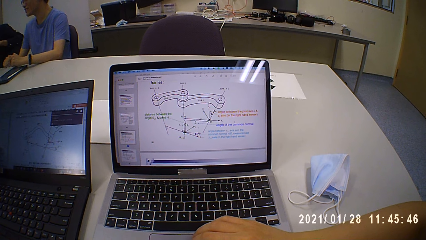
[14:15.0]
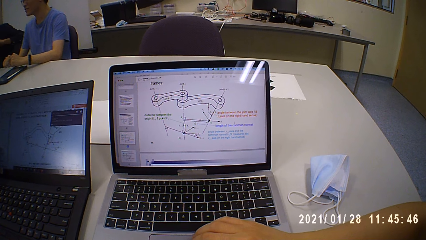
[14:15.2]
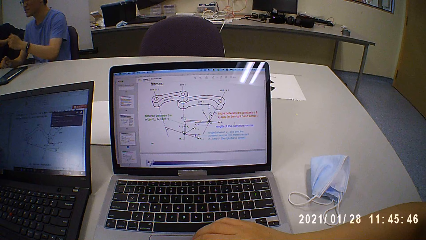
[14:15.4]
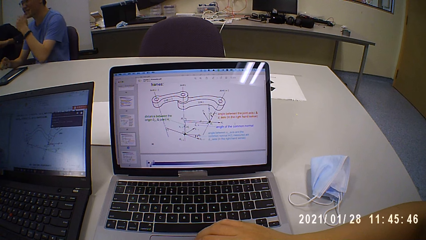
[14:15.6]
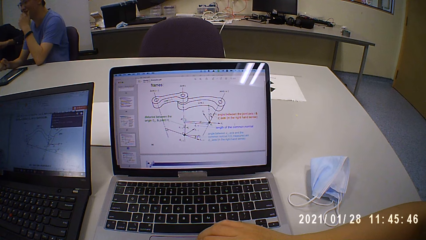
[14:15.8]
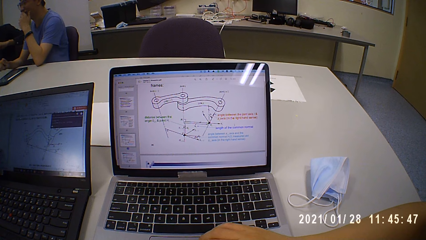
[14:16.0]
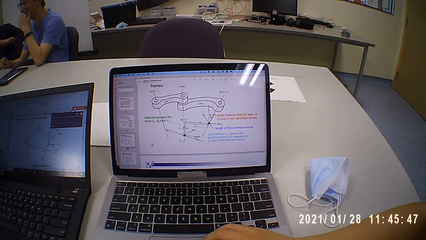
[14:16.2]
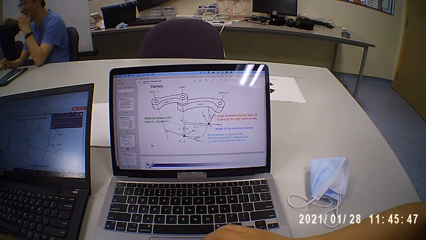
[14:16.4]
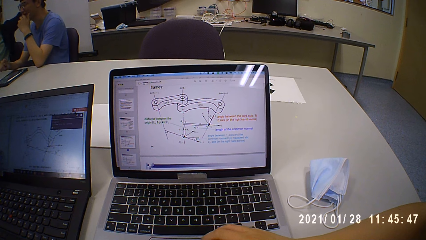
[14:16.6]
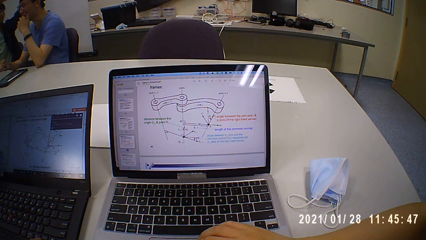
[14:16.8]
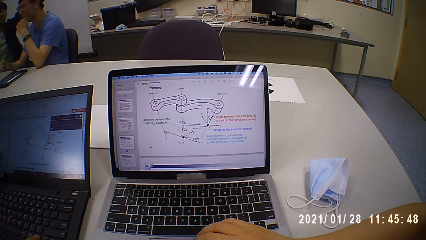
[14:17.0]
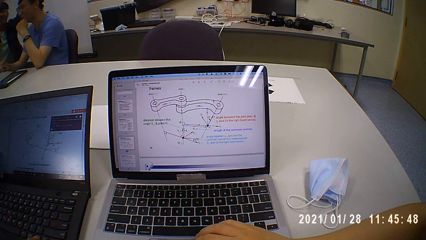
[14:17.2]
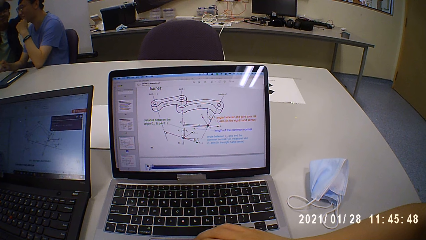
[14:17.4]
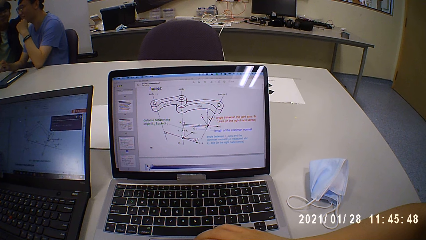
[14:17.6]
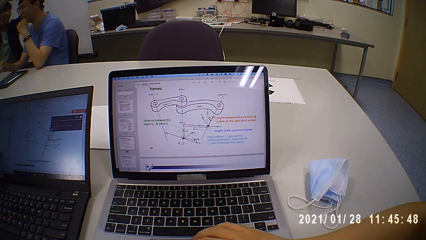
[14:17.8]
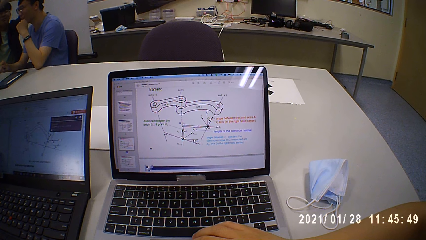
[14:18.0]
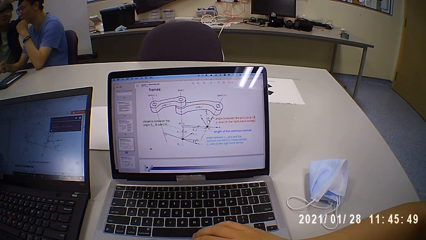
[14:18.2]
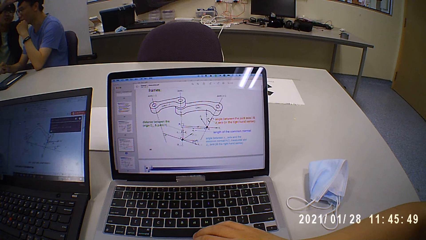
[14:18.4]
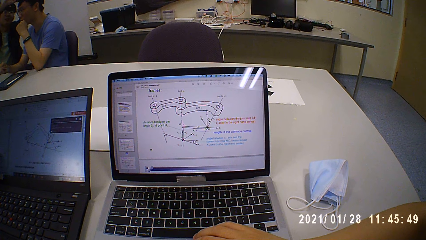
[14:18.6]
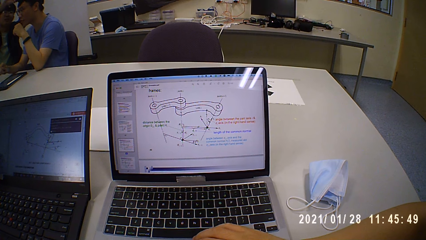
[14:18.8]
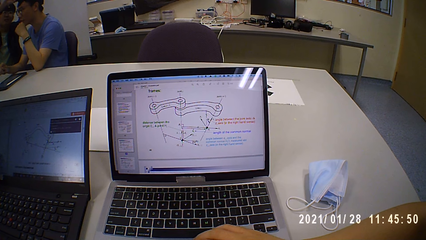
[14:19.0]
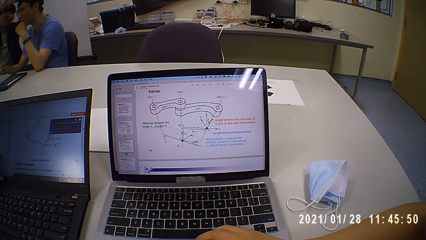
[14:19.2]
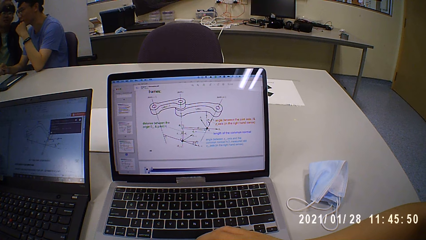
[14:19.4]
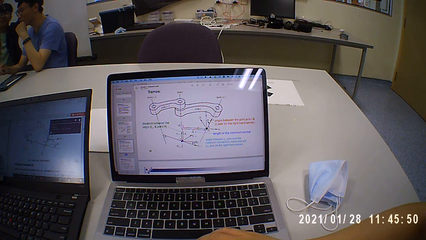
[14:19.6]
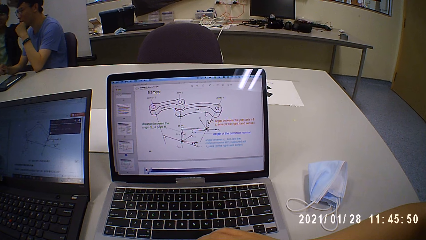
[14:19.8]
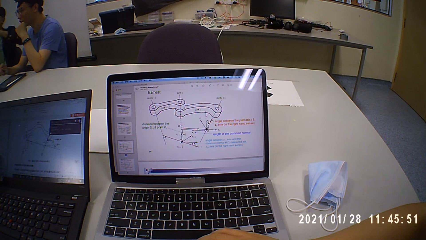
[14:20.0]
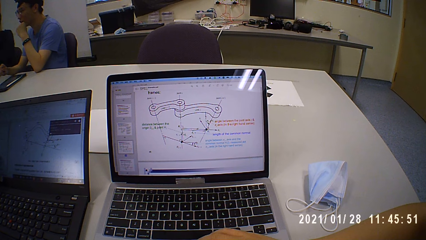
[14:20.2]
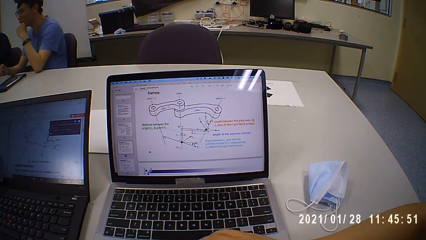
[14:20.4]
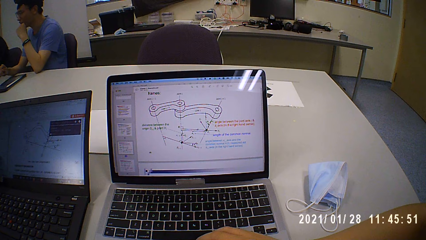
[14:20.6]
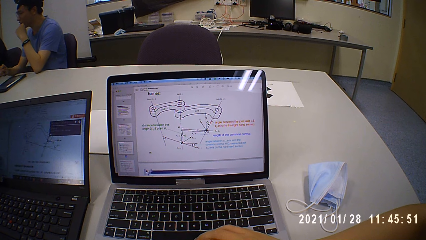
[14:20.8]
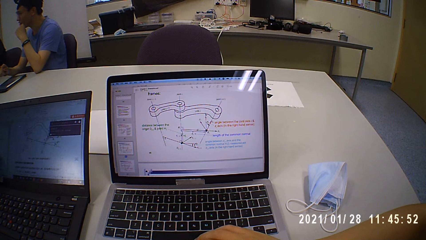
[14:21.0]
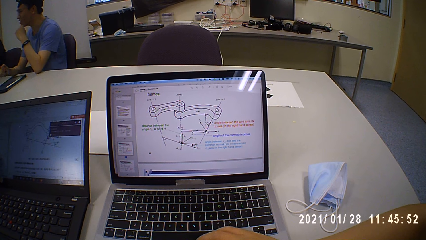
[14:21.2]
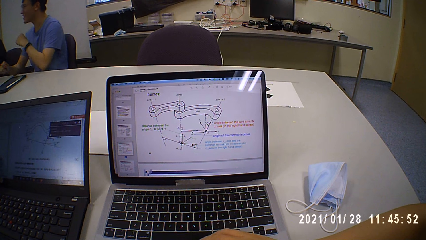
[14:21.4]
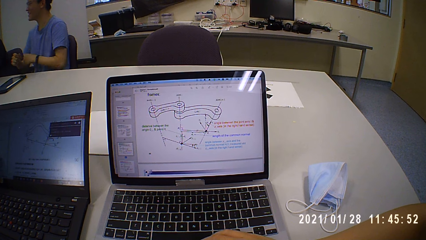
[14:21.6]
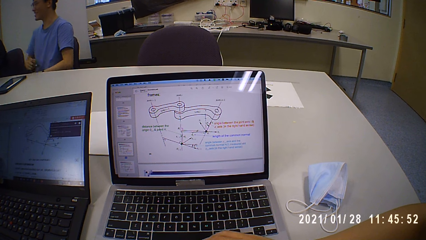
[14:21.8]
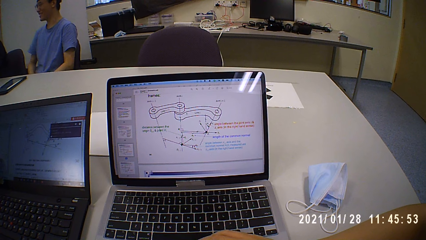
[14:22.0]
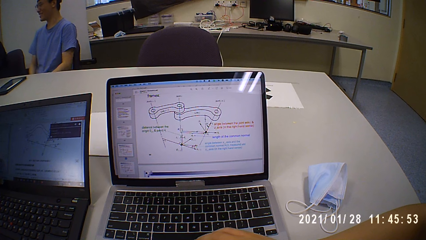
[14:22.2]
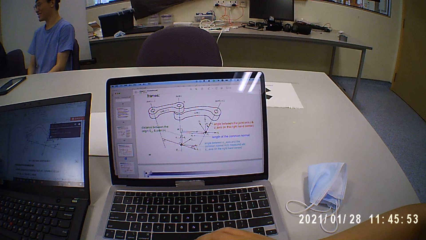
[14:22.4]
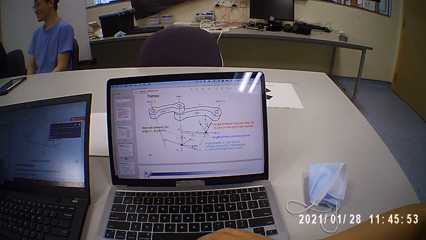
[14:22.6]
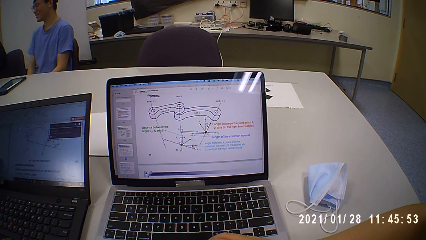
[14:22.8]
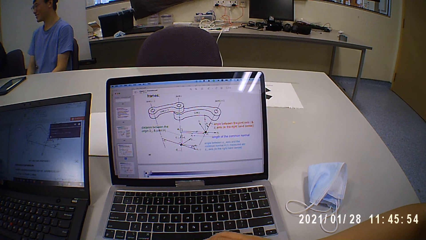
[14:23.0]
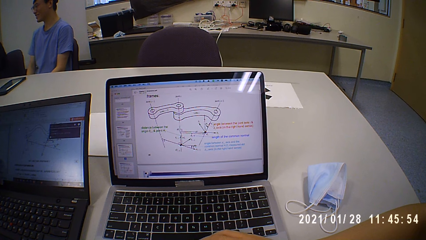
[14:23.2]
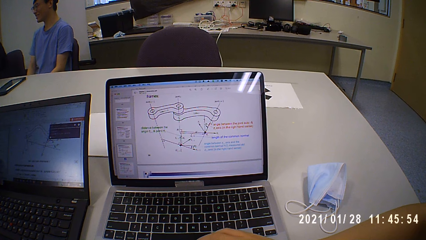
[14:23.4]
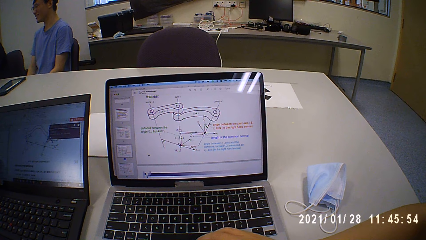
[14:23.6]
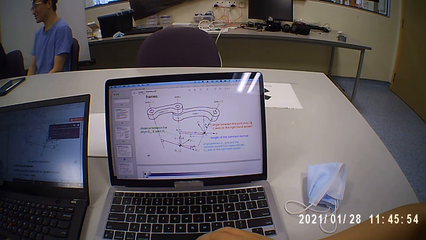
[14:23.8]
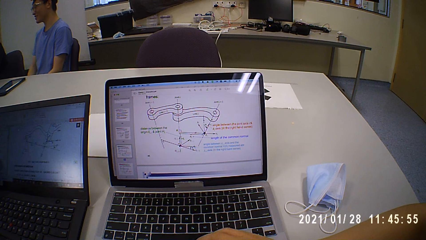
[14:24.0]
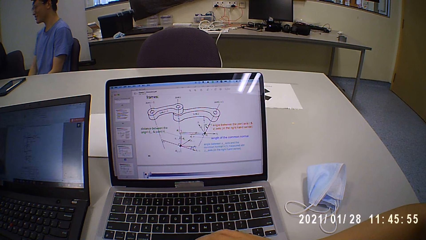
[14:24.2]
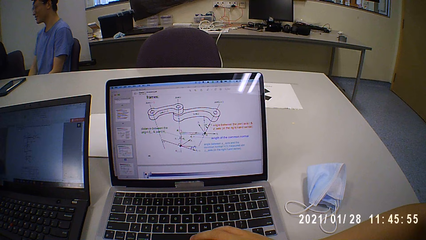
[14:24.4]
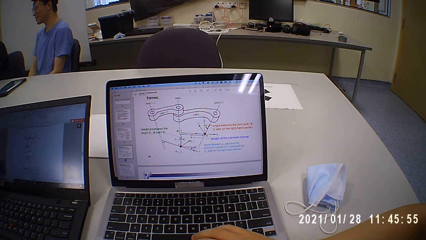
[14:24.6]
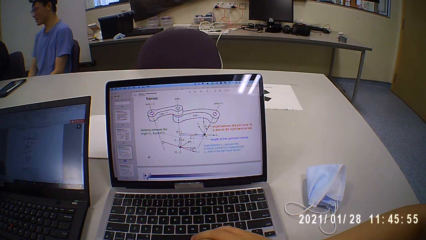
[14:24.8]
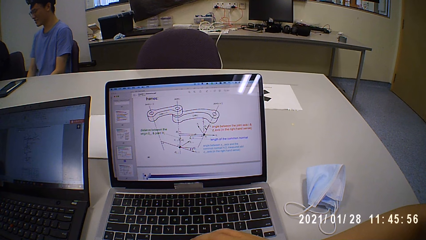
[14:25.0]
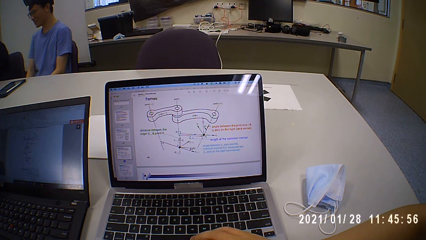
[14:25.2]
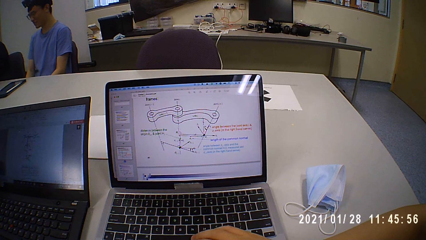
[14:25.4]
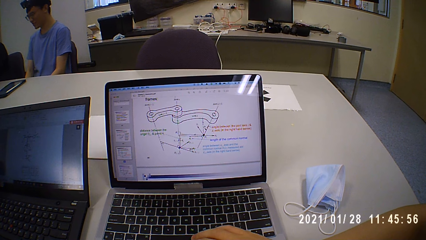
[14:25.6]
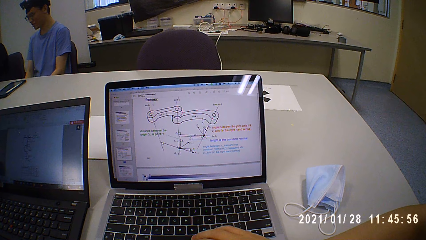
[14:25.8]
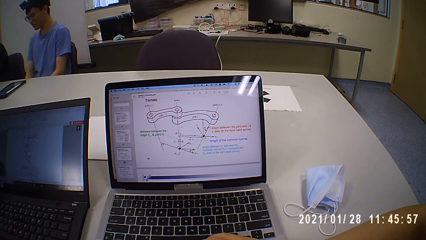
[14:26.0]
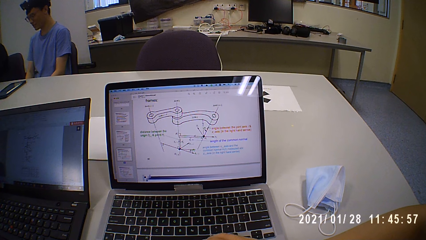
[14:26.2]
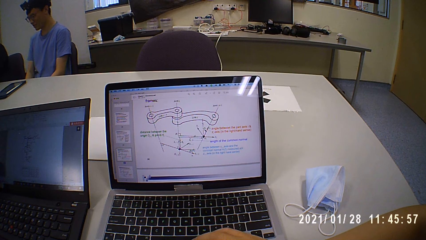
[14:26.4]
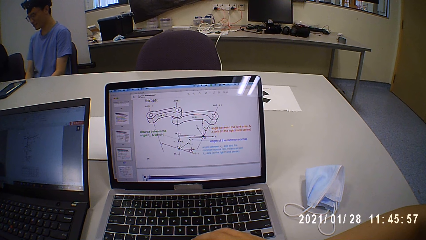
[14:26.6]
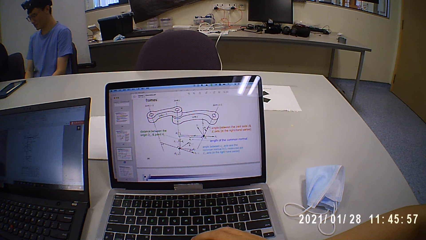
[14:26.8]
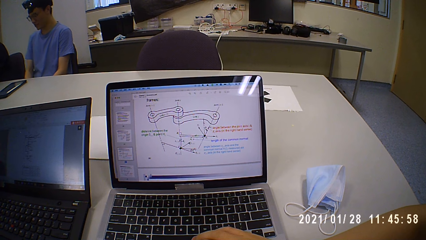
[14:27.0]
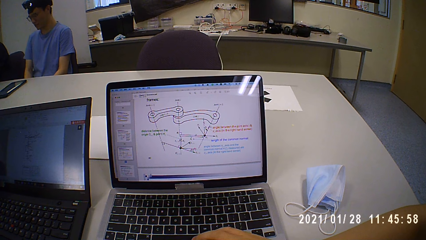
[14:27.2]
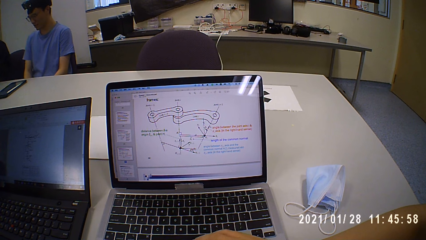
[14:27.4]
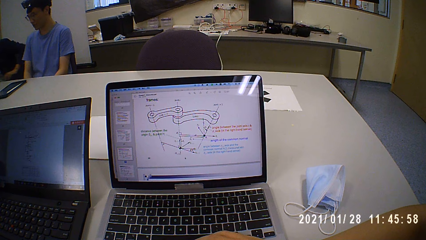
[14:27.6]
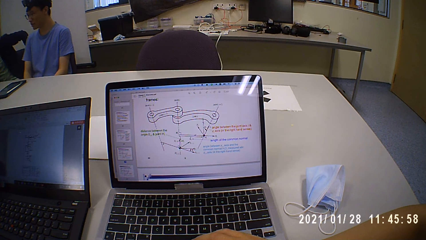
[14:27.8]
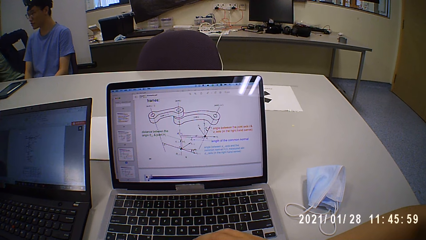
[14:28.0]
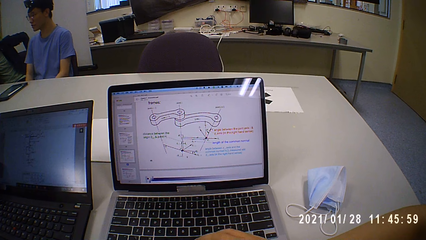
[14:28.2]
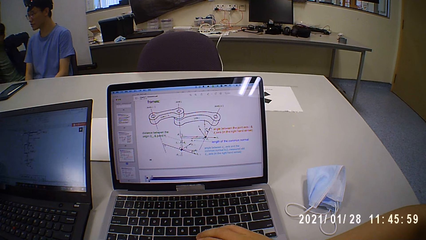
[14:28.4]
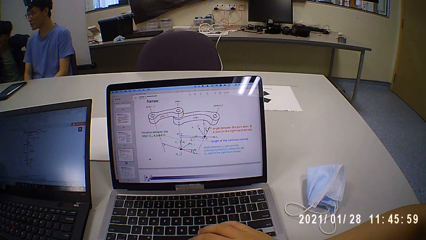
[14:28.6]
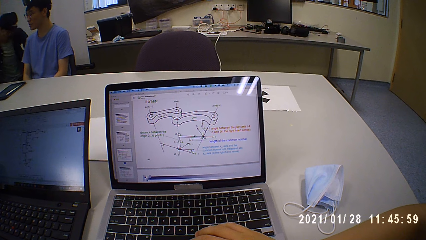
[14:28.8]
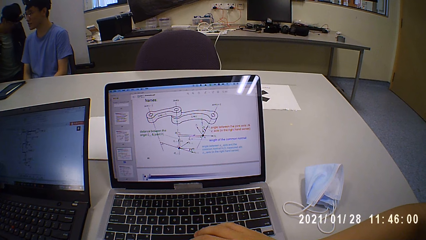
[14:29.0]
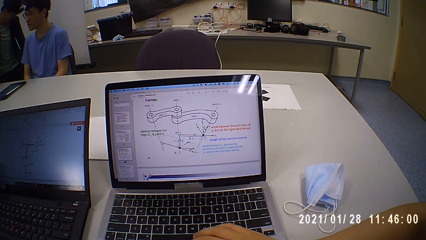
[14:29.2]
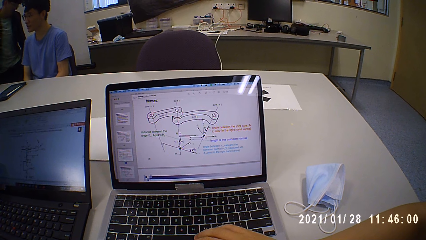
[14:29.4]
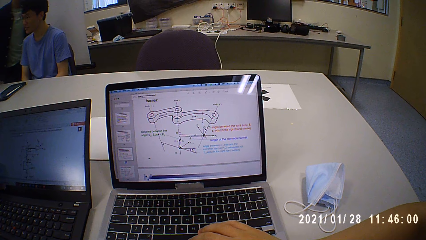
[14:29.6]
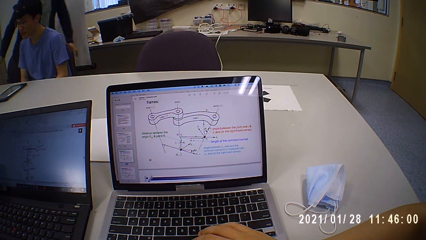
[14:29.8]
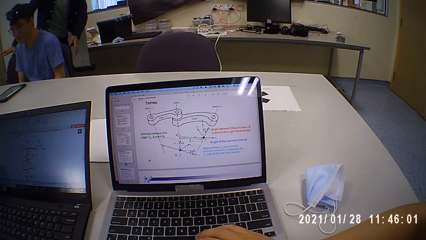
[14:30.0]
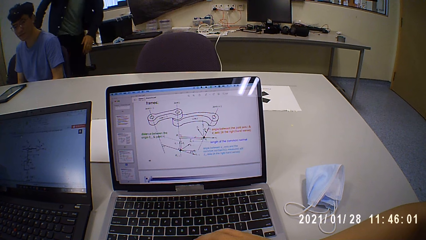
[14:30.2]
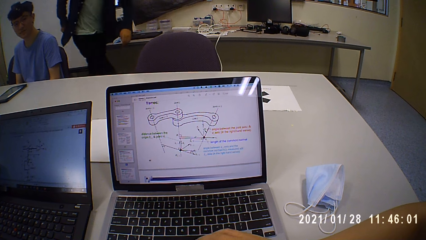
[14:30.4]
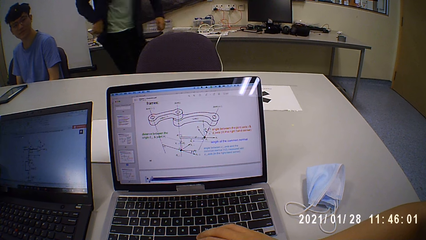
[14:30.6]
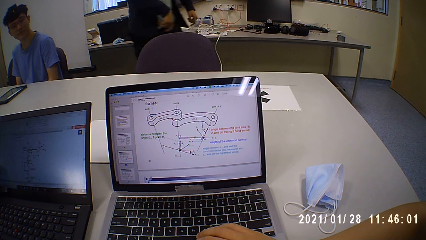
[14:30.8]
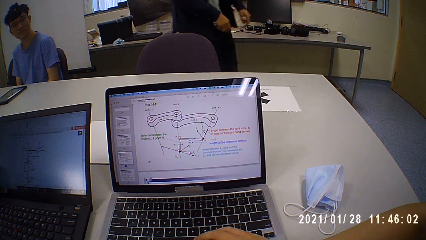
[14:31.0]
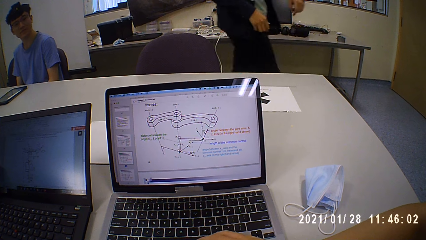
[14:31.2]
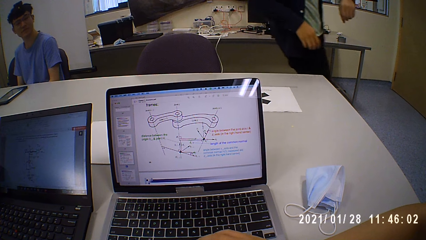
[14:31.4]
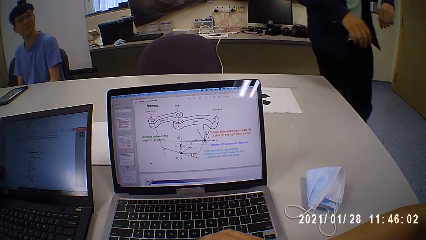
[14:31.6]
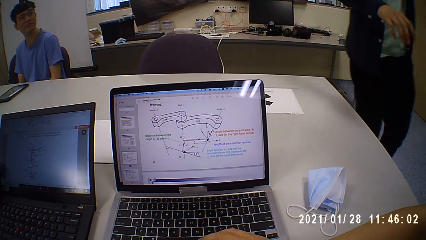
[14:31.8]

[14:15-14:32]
A man holds his chin. The man repositions his hand. Another man operates the laptop. Another man walks around.
